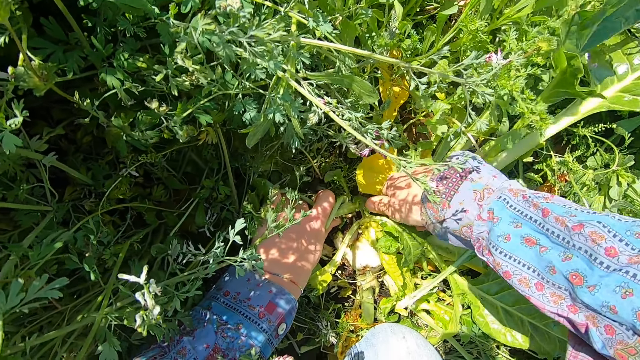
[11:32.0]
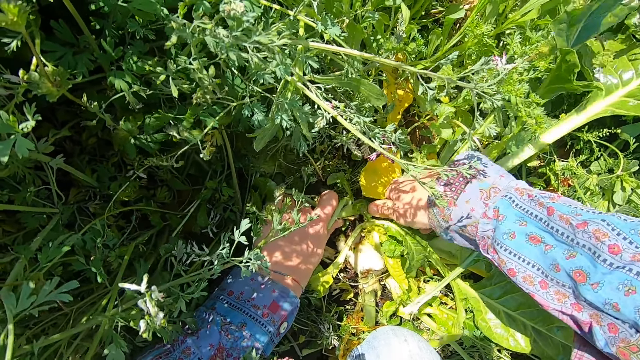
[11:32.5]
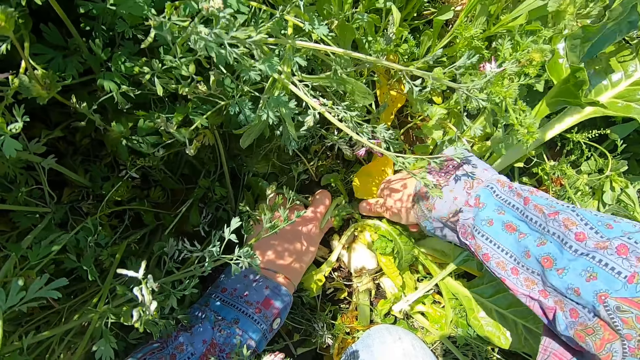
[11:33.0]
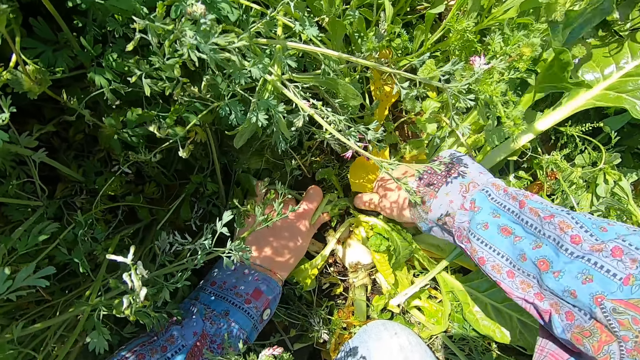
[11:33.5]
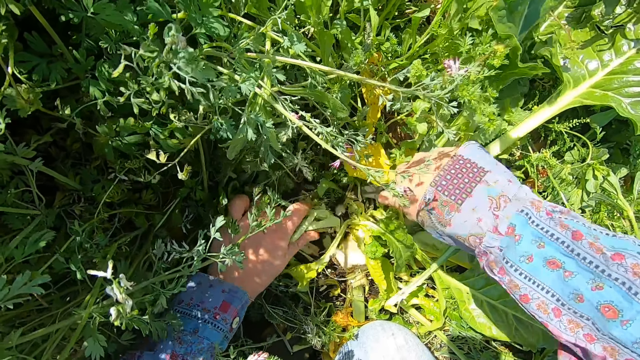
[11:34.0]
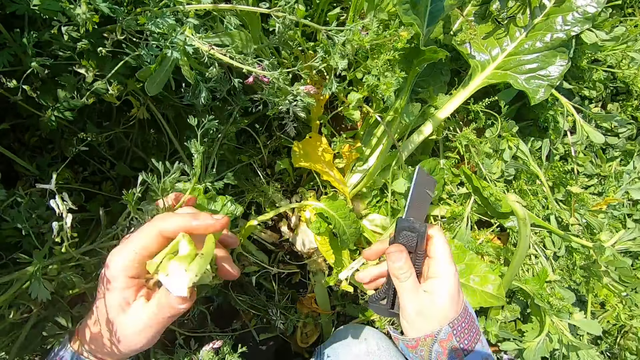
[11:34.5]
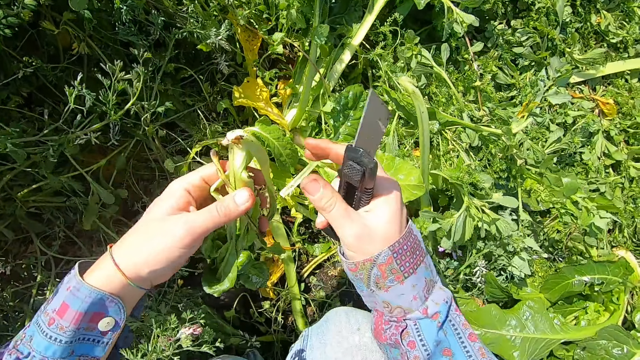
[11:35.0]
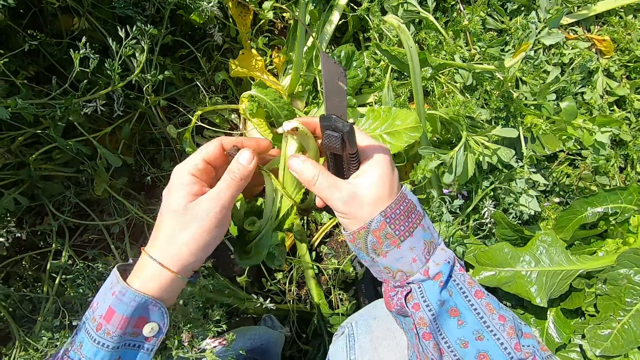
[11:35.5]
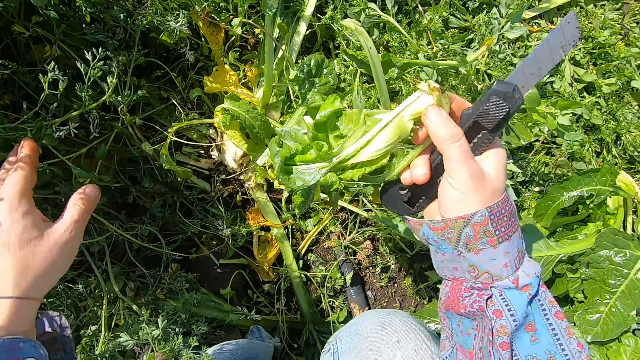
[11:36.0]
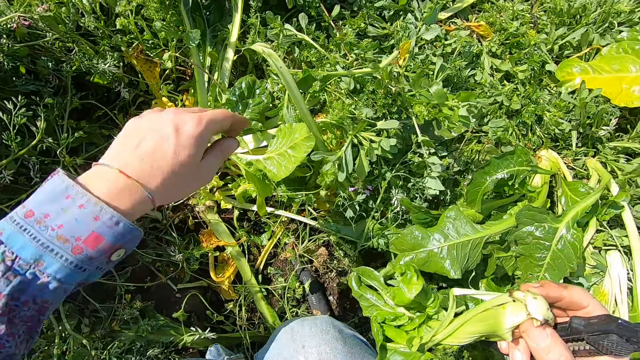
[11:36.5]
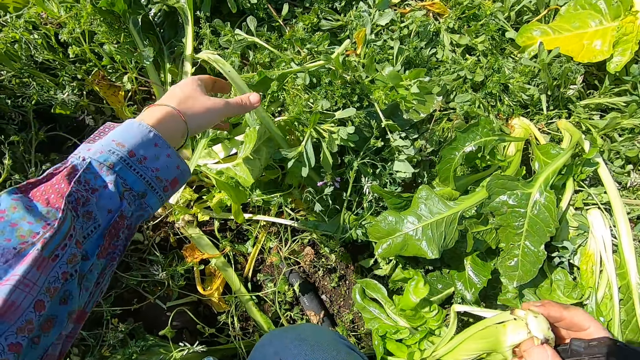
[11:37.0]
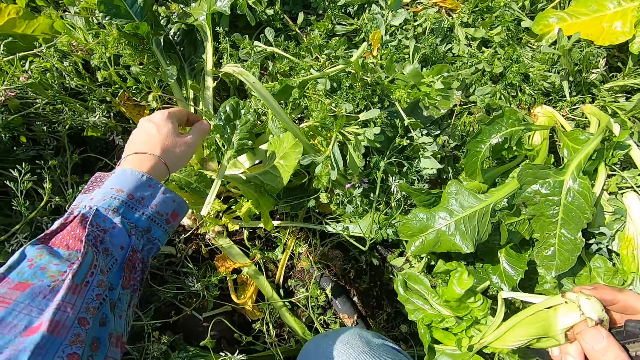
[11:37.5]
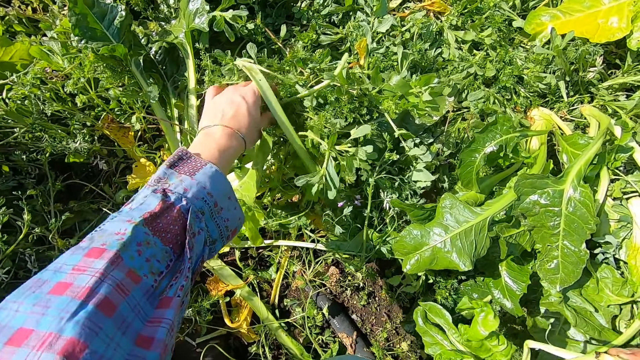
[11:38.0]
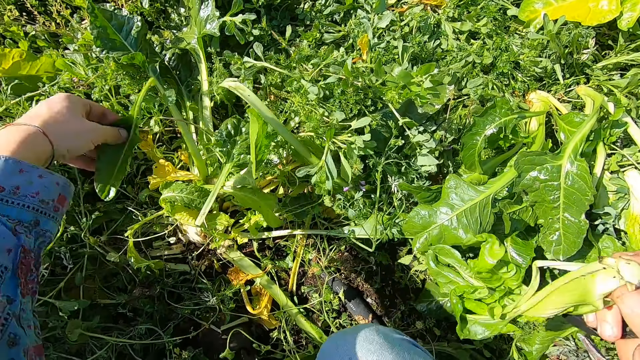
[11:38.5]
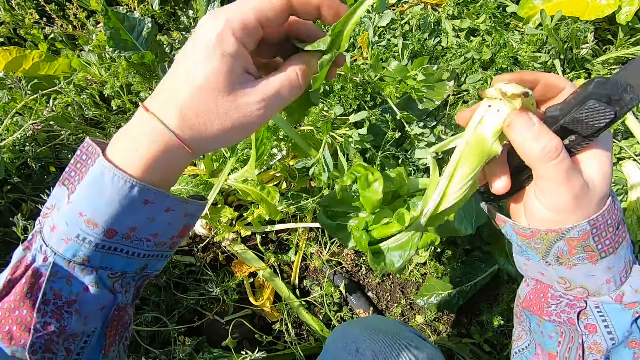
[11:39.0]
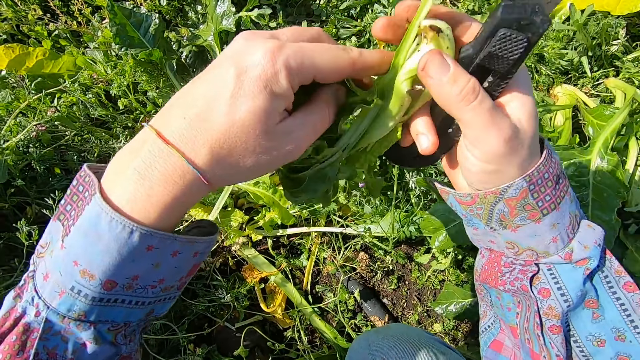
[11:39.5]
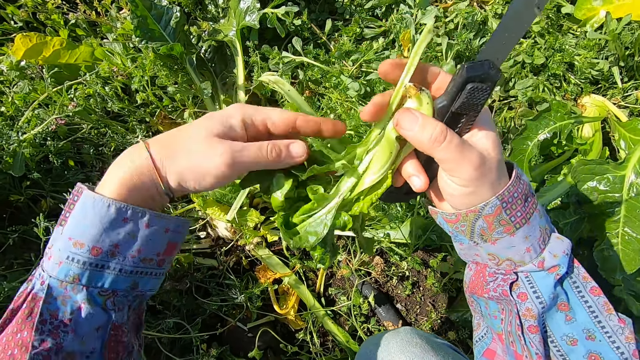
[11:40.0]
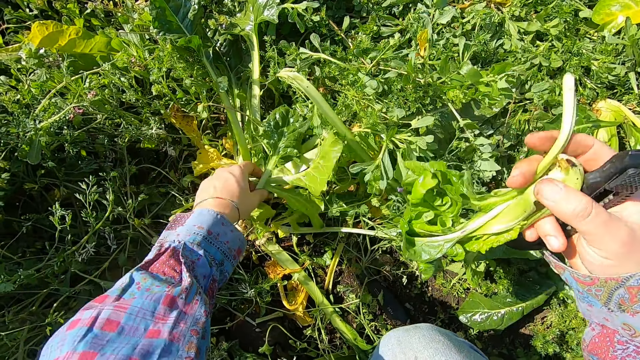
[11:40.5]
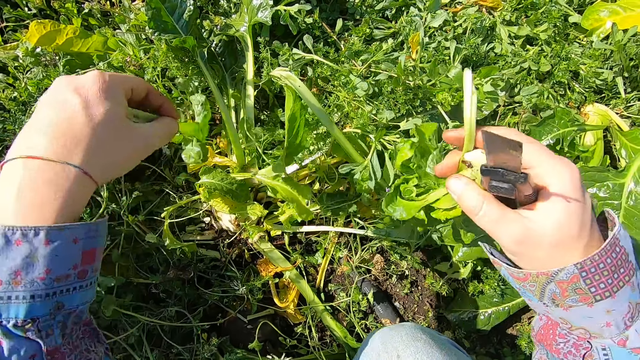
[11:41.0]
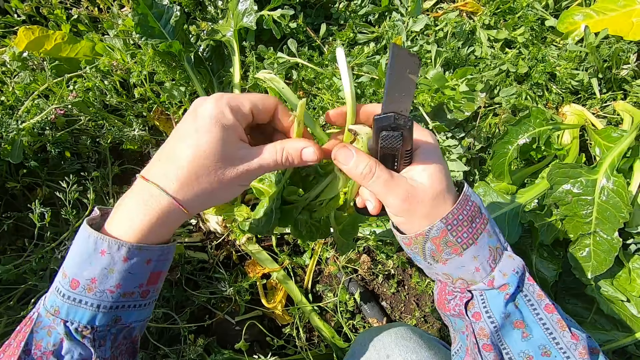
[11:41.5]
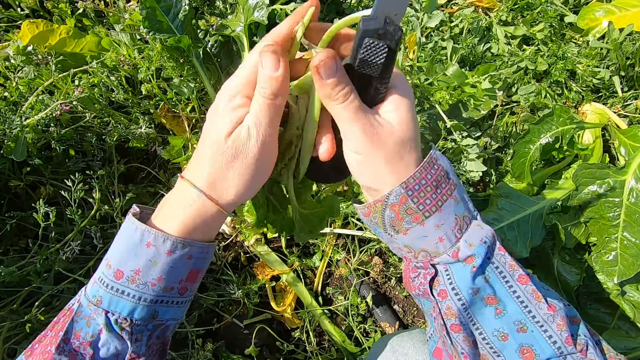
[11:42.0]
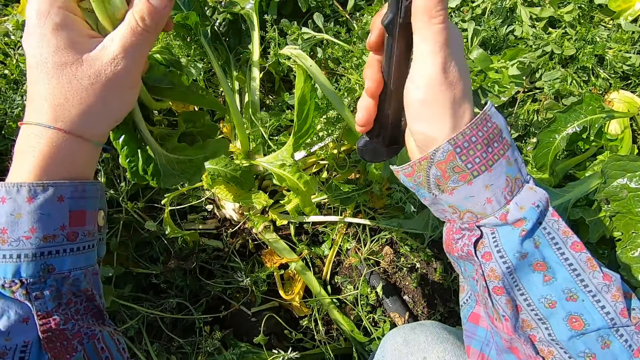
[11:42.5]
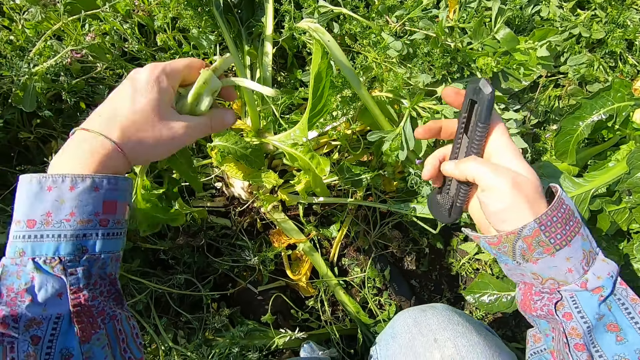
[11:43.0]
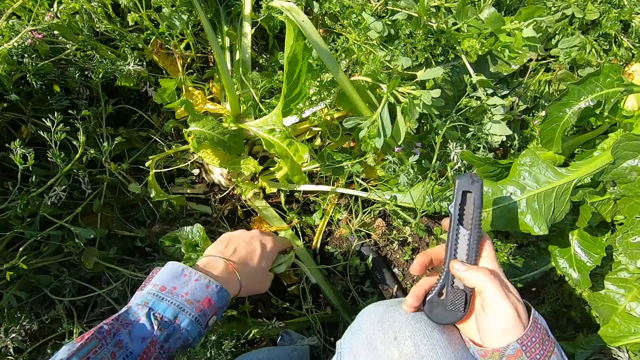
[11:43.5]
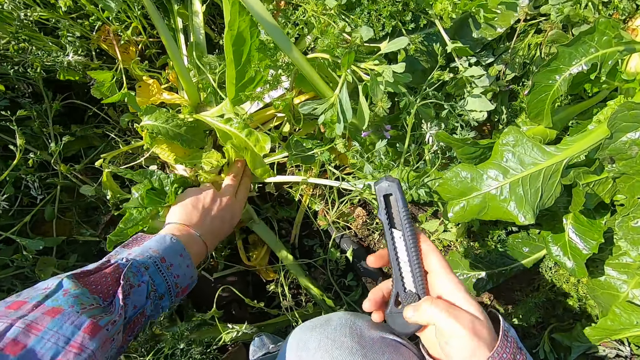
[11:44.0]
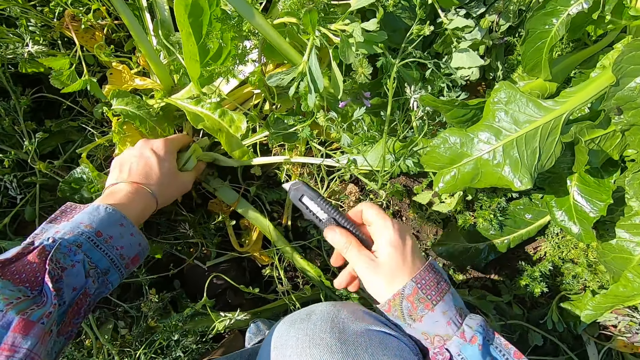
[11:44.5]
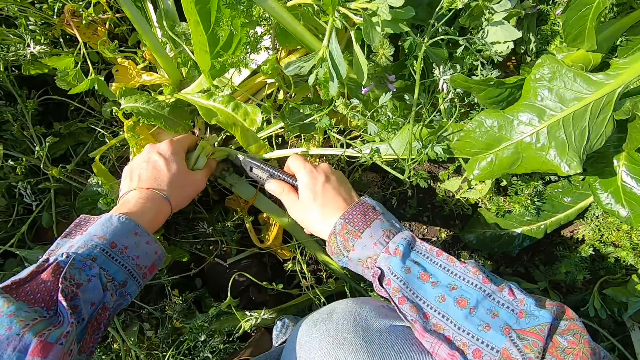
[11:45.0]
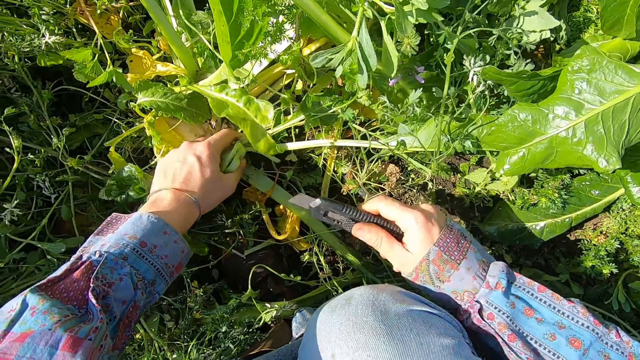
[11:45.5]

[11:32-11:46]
The camera wearer removes the chard or lettuce with his left hand. He takes a dry leaf. He passes the chard to his right hand and breaks away a bad branch from the chard with his left hand. He drops the leaf. He picks up a chard branch with his left hand. He holds the leaf. He passes the chard to his right hand and picks up a chard branch with his left hand. He passes the chard to his right hand. He passes the chards to his left hand. He holds the leaf. He closes the pocket knife. He slides down the blade on the cutter with his right hand. He slides up the blade on the cutter with his right hand. He holds the lettuce.

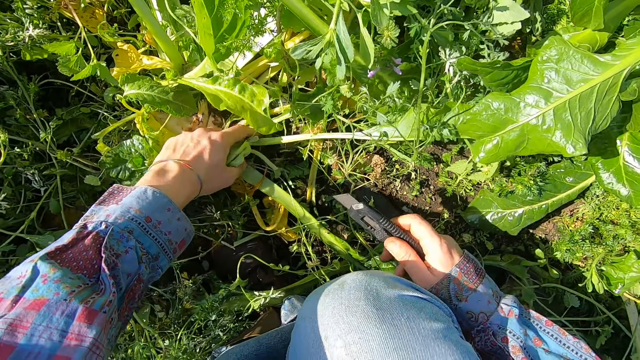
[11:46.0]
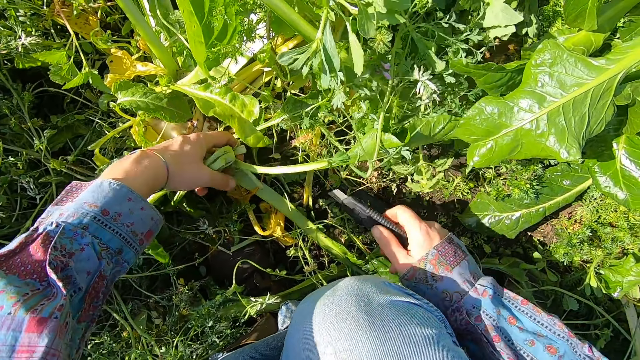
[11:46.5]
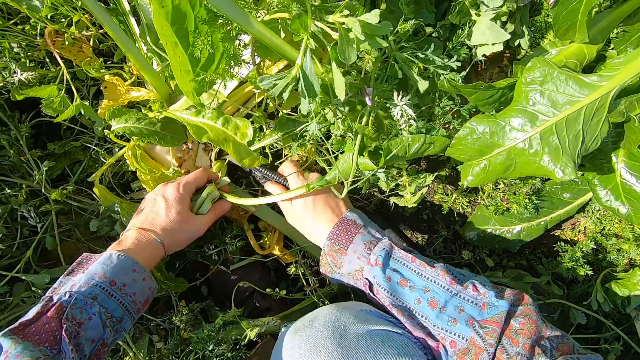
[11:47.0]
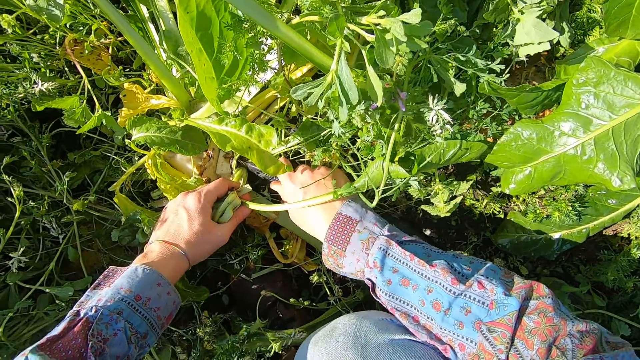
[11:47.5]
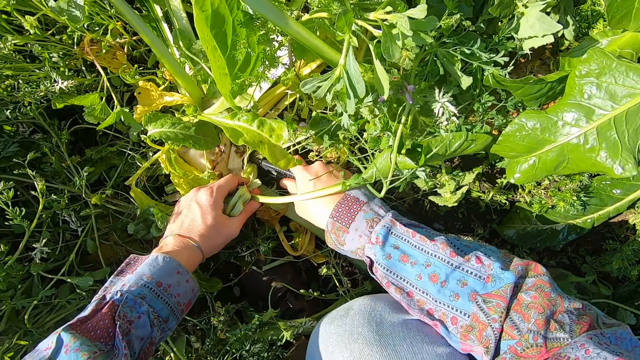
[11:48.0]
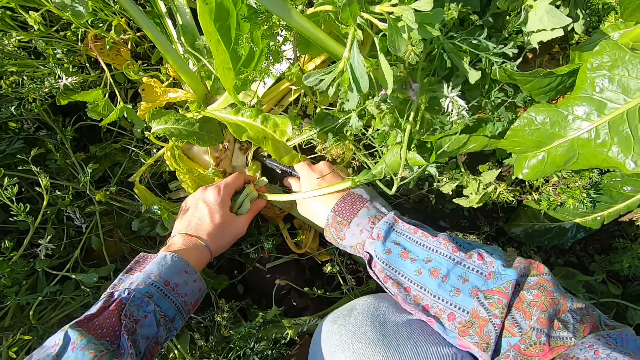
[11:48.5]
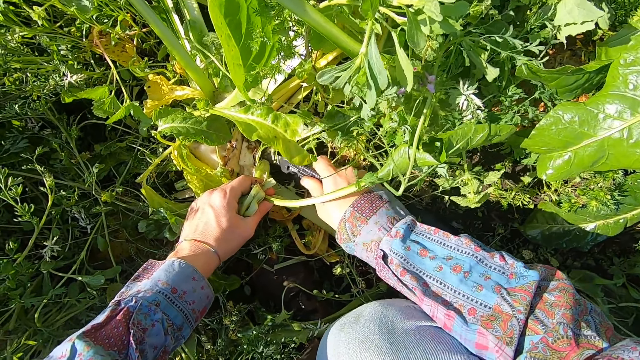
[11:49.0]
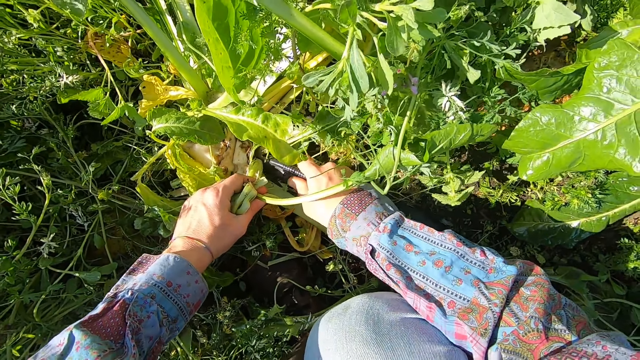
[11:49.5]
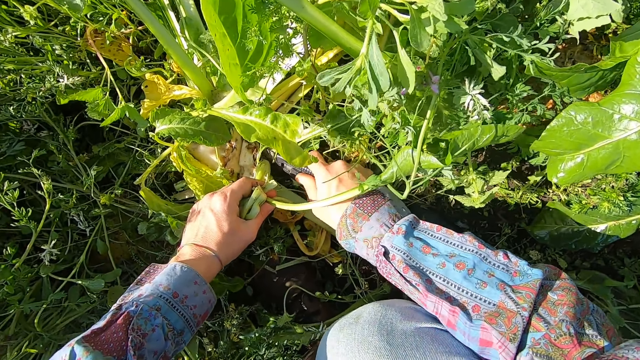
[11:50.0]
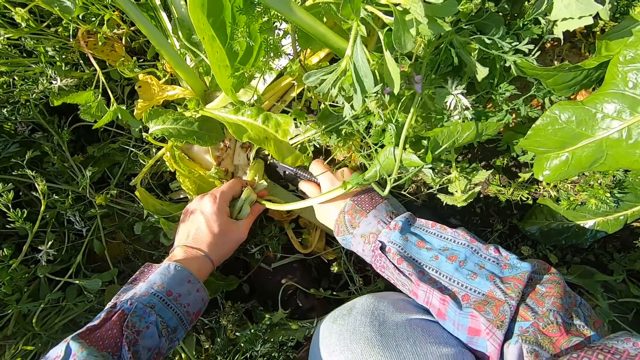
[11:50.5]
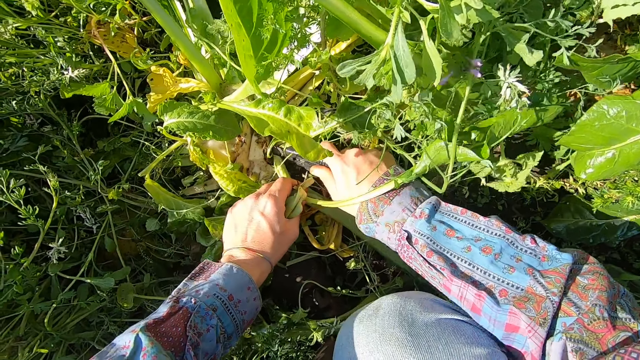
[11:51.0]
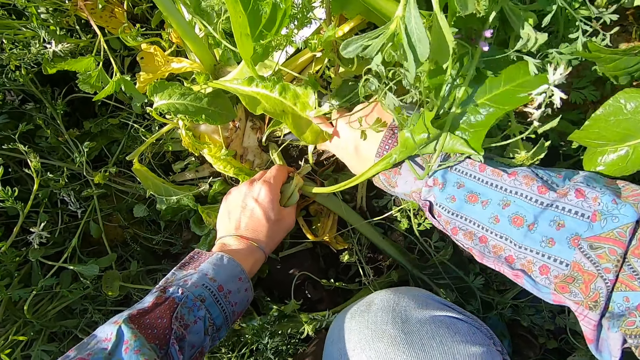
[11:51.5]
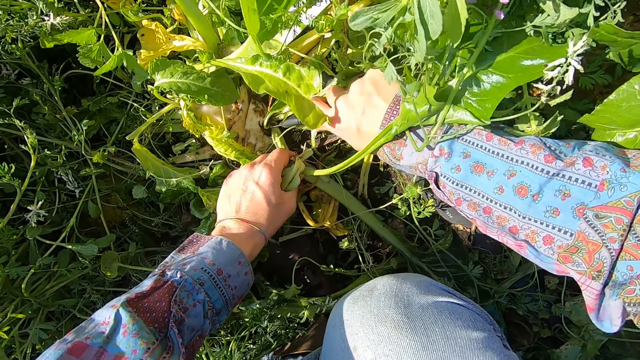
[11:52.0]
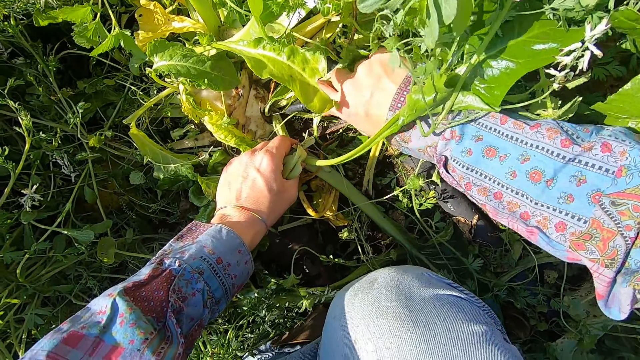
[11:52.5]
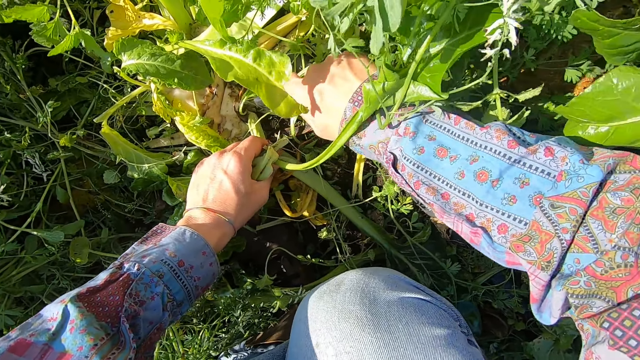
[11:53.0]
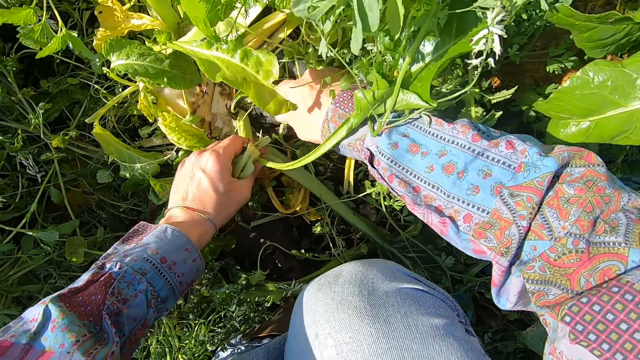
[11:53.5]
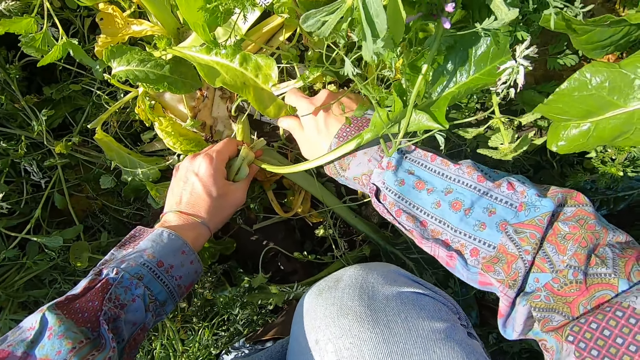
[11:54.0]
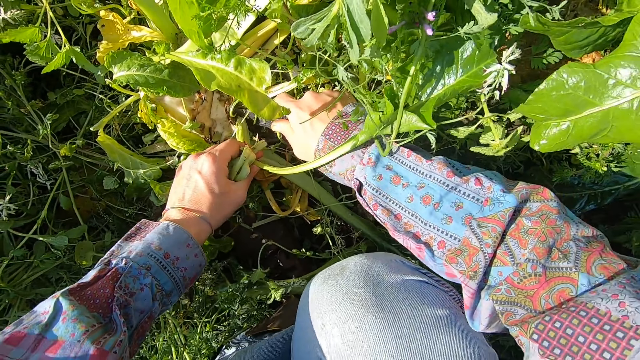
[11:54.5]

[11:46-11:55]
The camera wearer opens the pocket knife. They cut a chard with the cutter.
